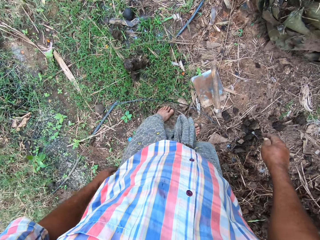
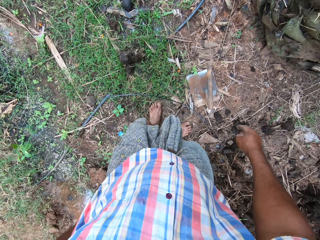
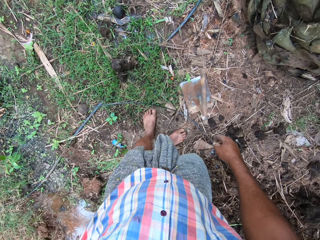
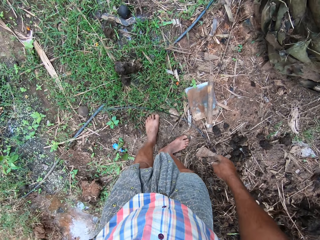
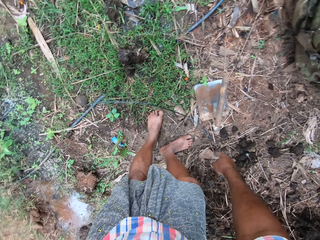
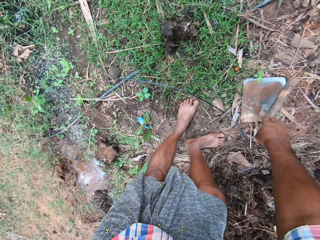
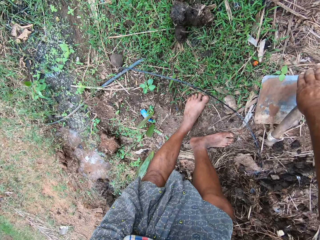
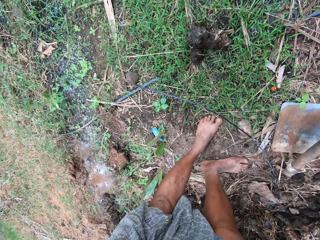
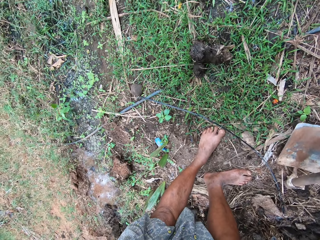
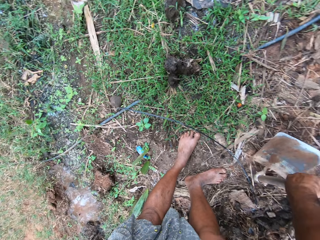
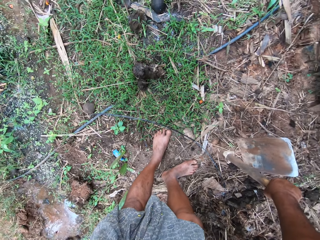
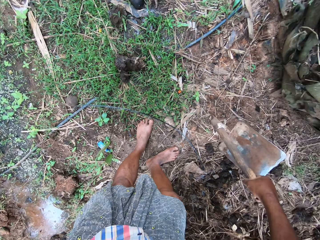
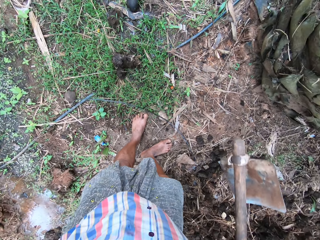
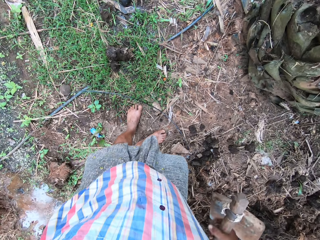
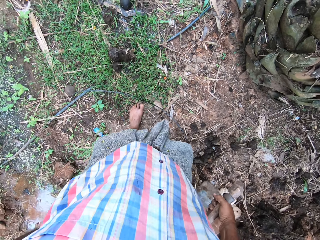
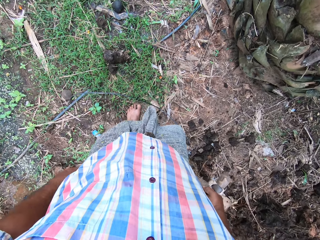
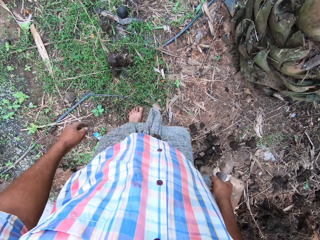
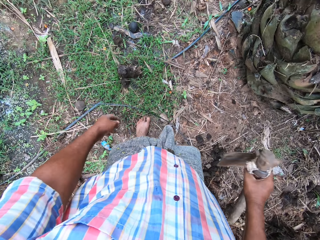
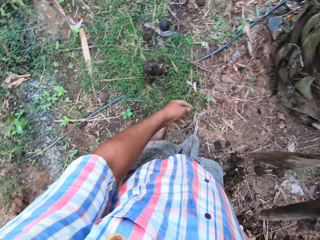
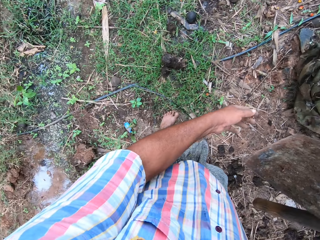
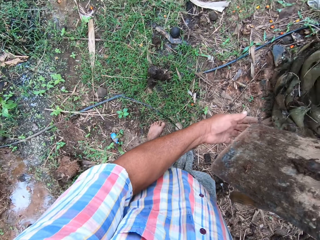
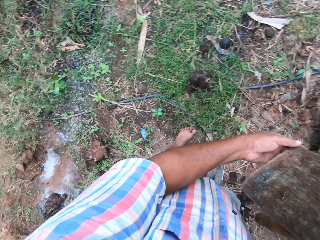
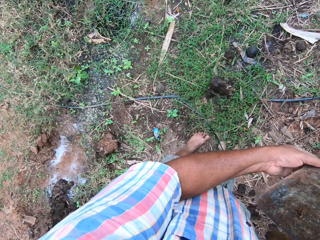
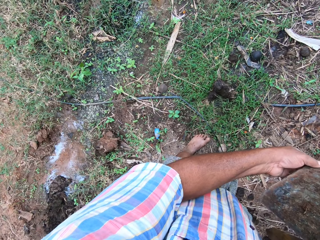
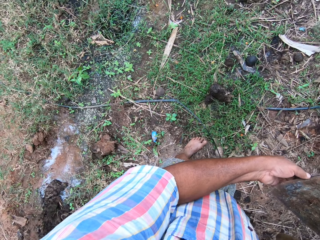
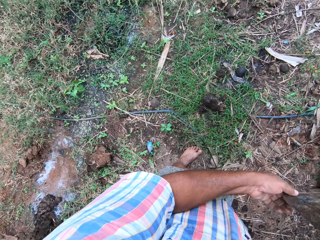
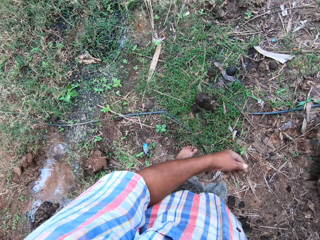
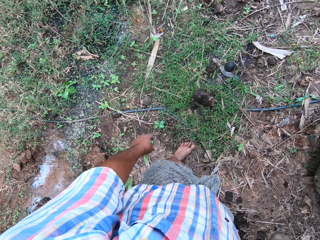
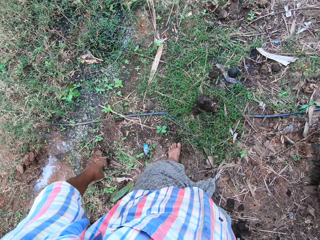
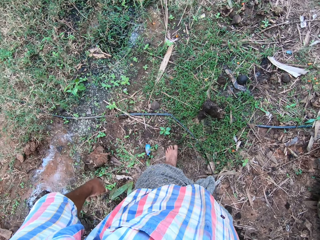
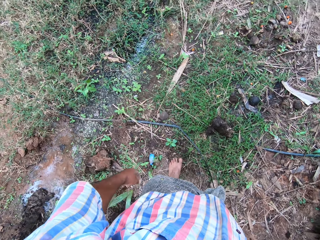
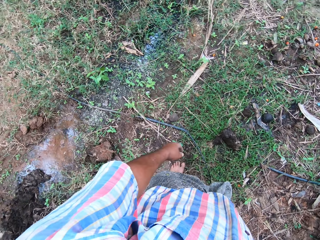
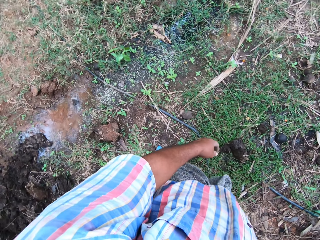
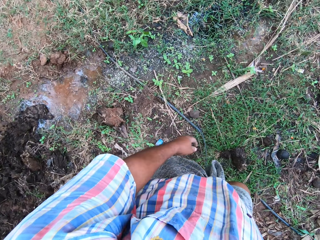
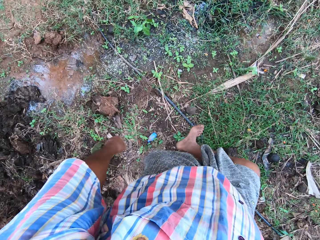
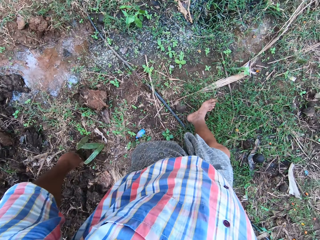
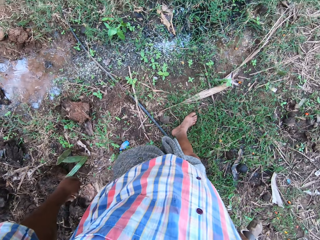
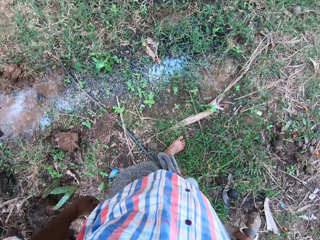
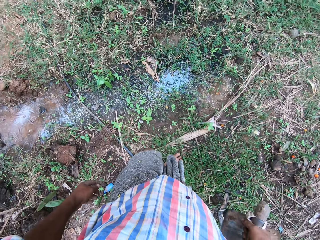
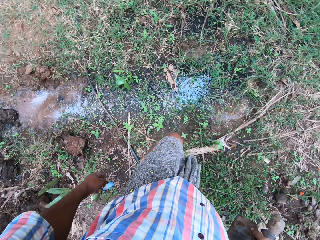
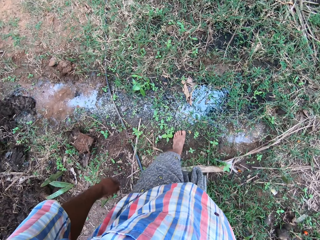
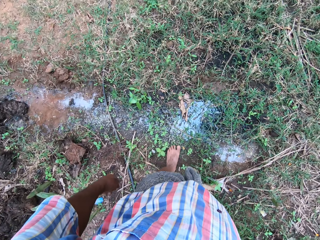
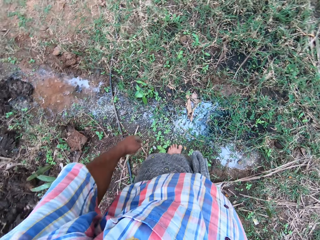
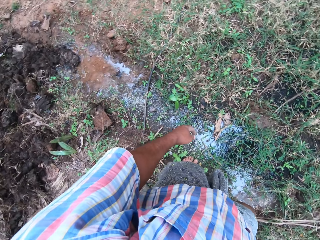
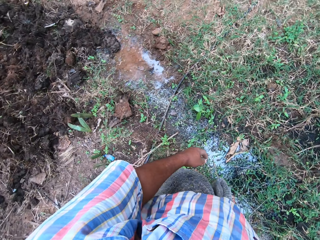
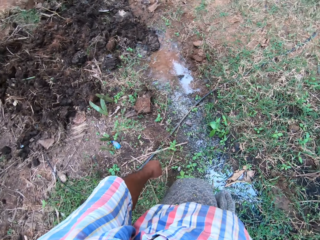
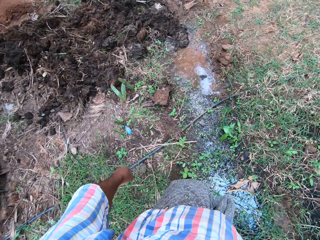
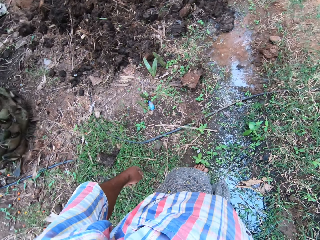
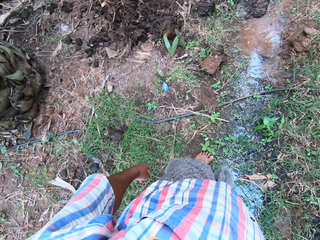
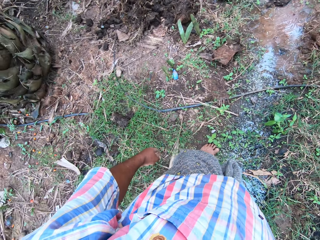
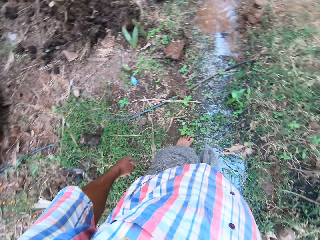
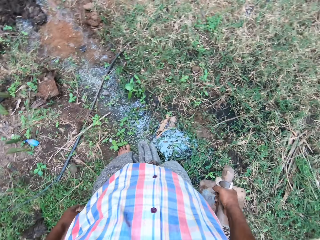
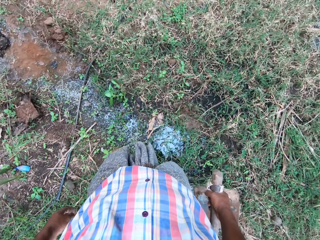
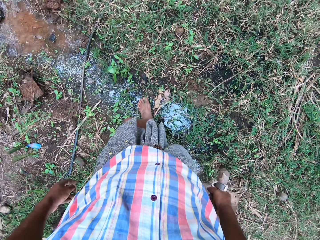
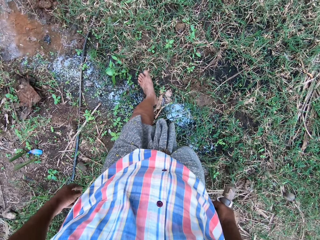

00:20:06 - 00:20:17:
The camera wearer bends down. He picks up the hoe from the ground. He removes deposits on the hoe. He walks around. He stands up and presses the soil with his feet.

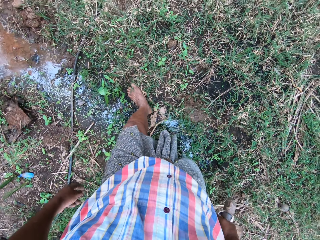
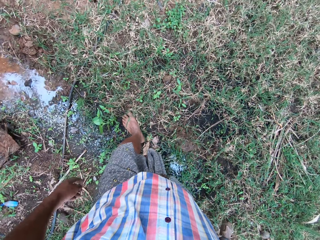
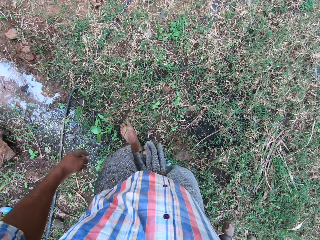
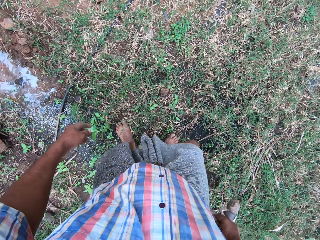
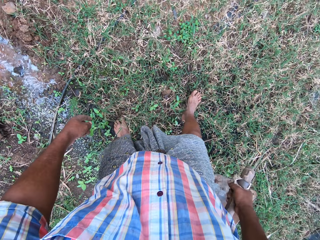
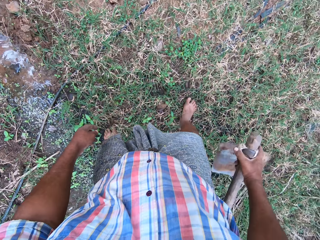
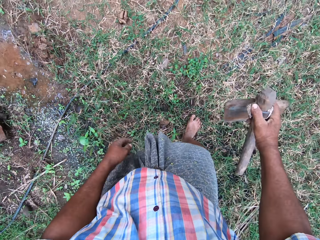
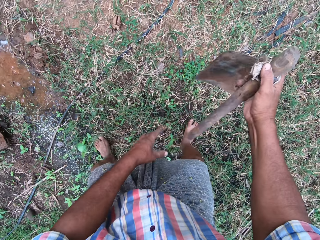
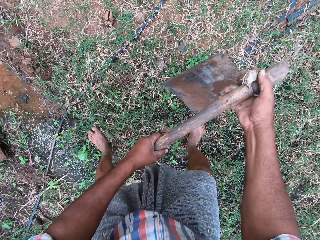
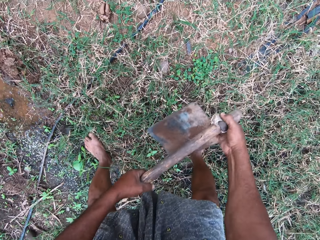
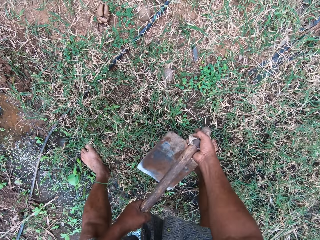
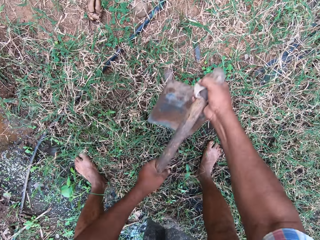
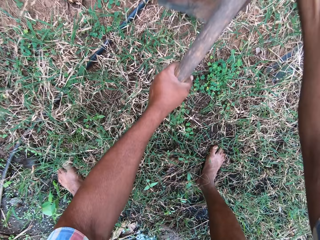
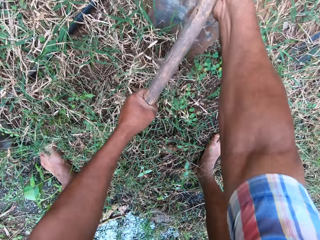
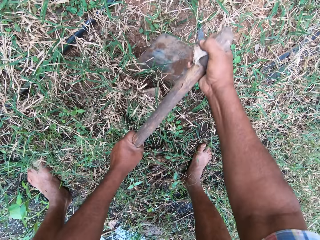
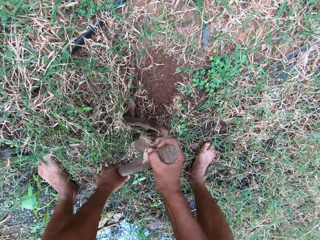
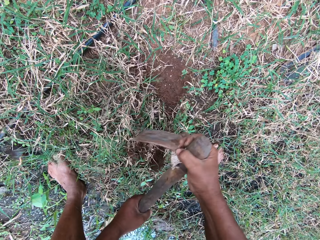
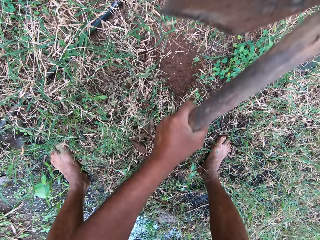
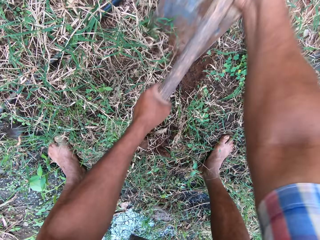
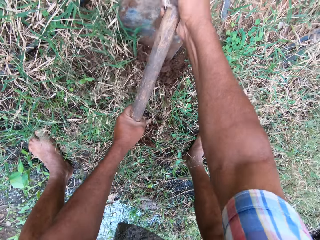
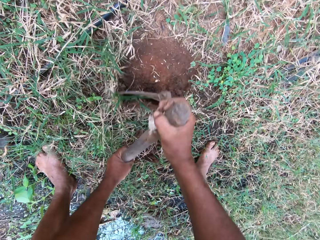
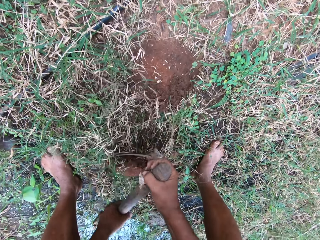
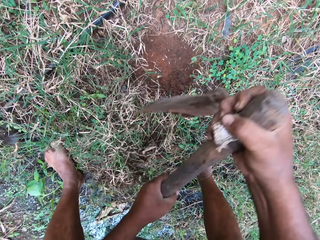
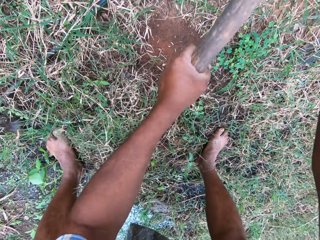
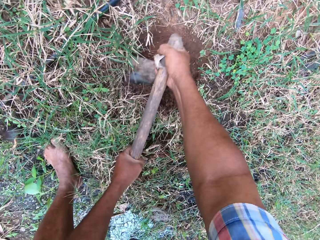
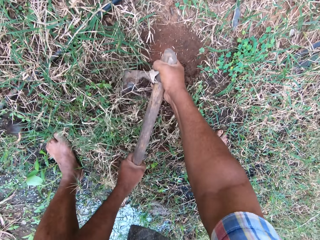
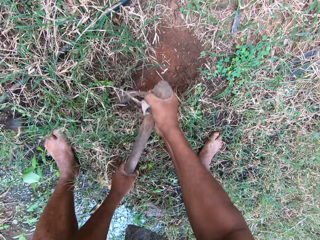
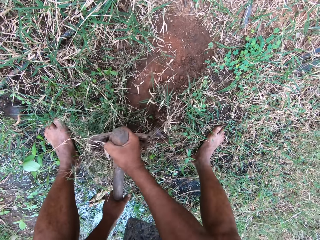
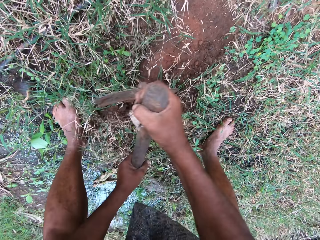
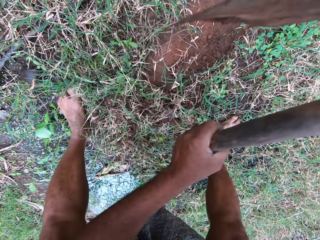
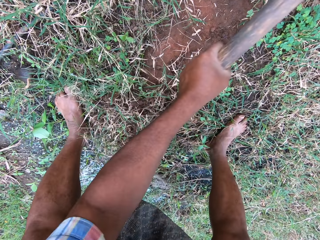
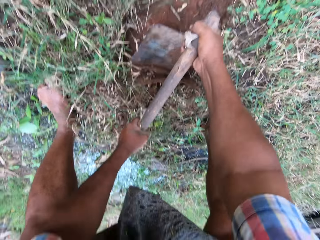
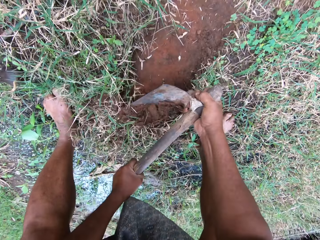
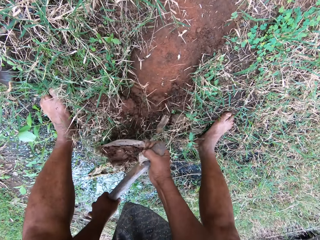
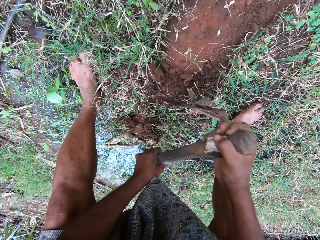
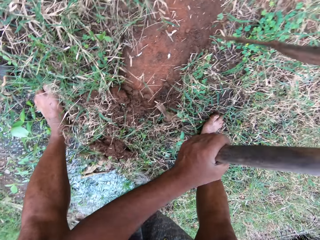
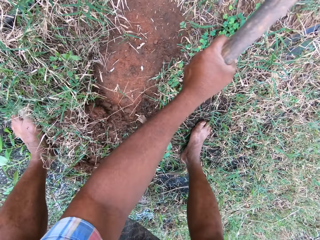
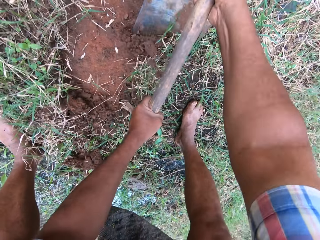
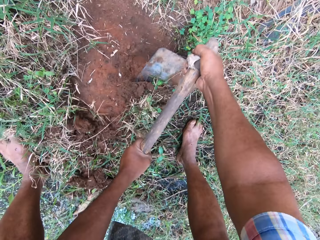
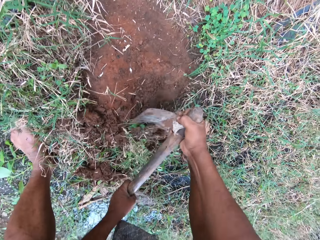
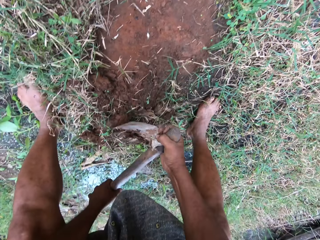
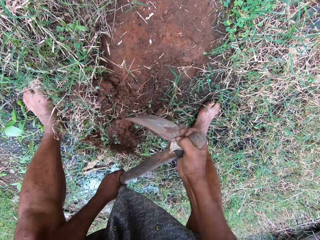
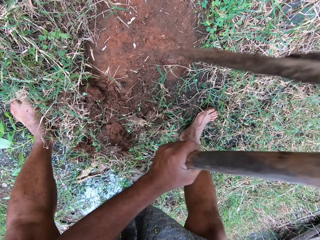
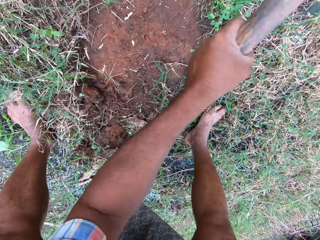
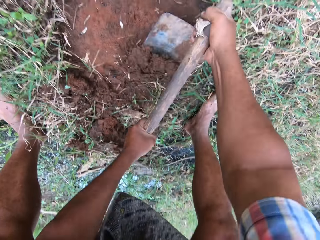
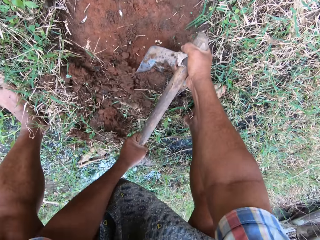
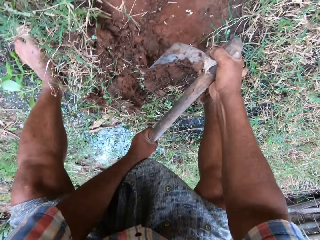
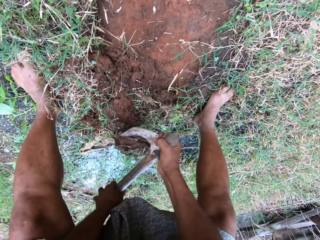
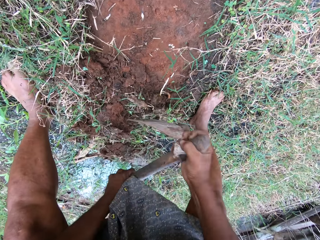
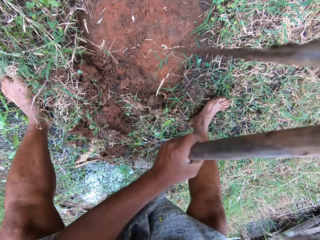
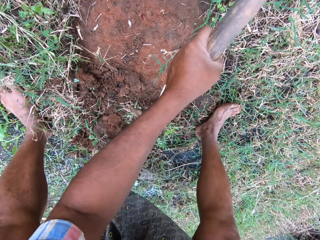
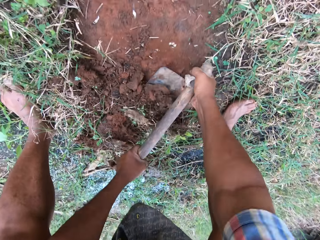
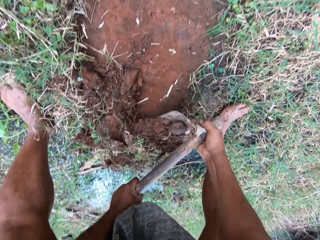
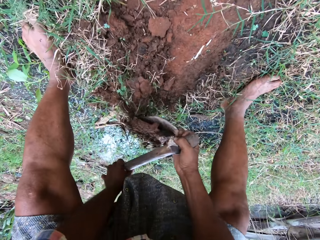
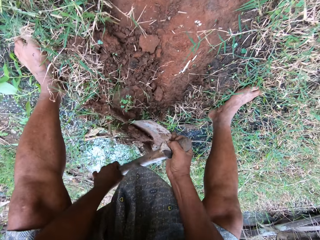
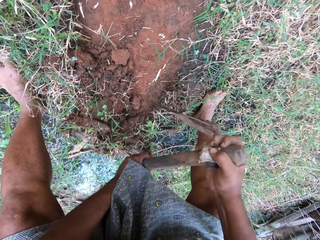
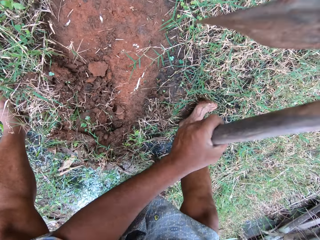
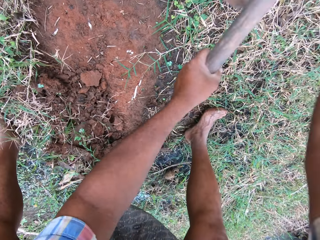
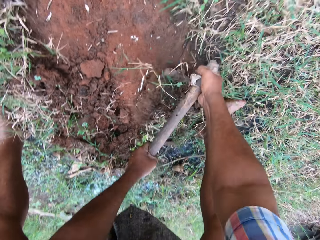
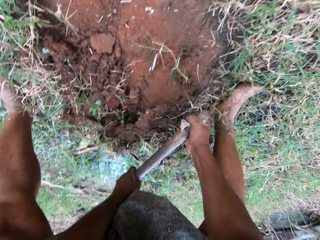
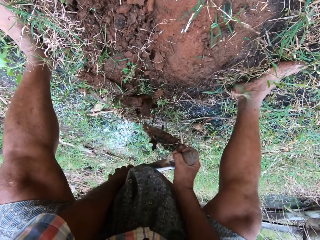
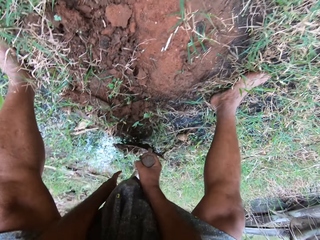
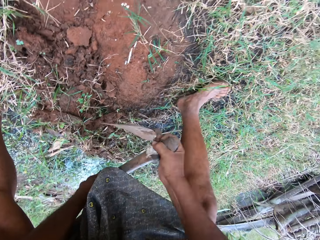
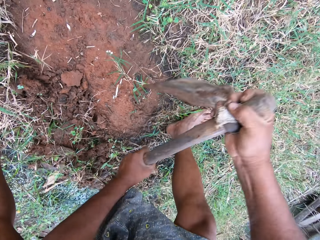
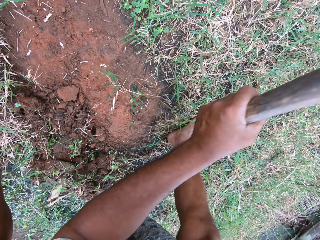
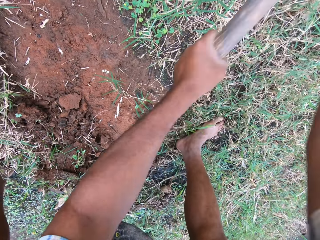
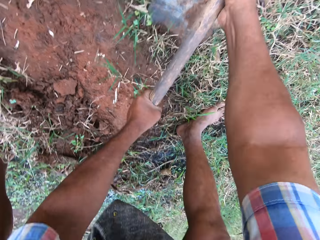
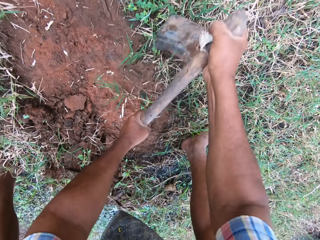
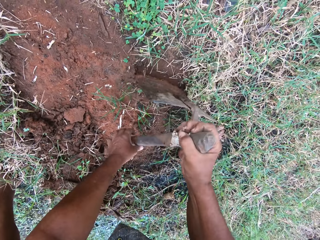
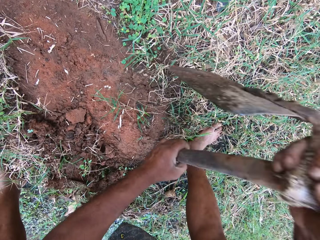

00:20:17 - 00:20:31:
The camera wearer walks around. They bend down. They till the soil with a hoe.
